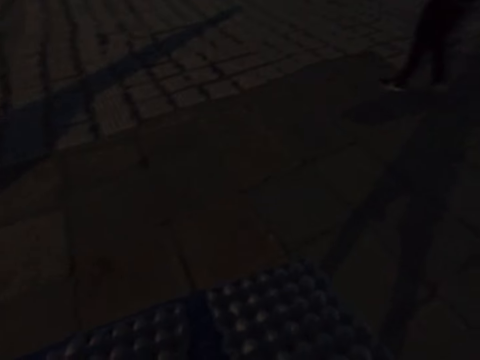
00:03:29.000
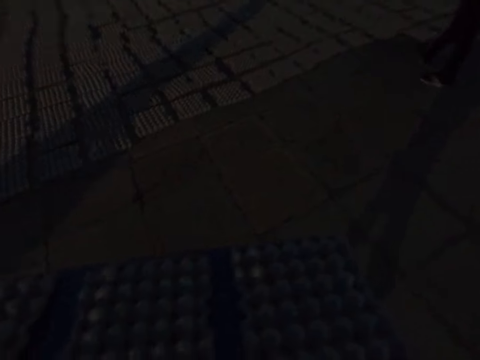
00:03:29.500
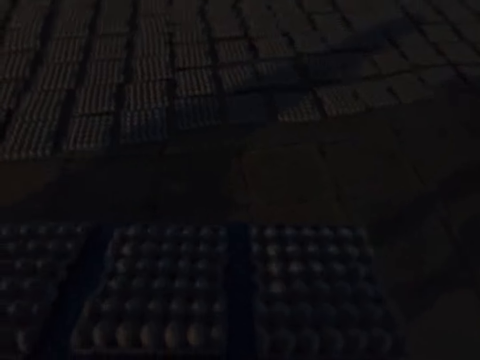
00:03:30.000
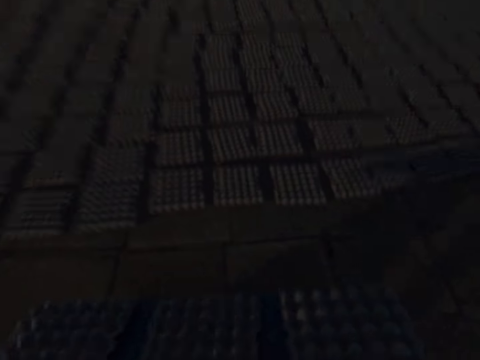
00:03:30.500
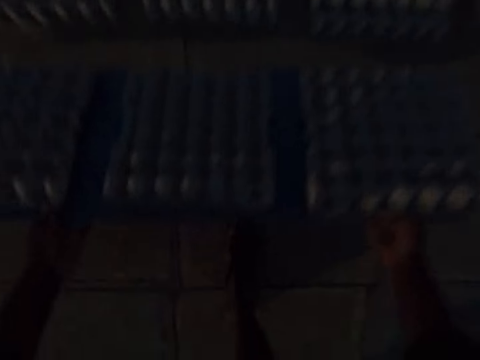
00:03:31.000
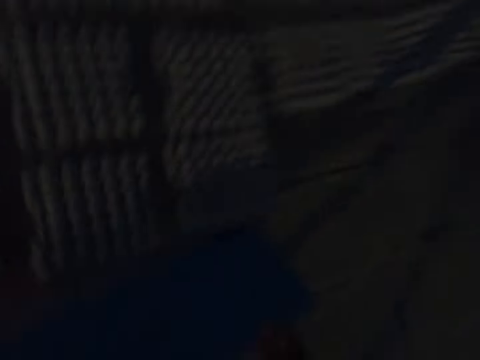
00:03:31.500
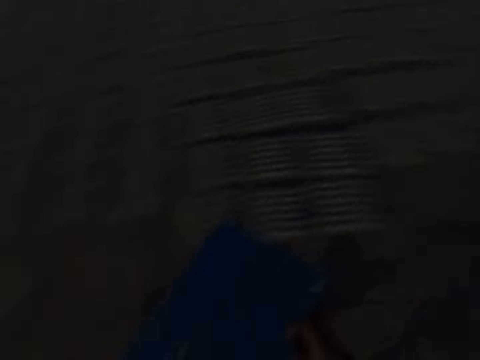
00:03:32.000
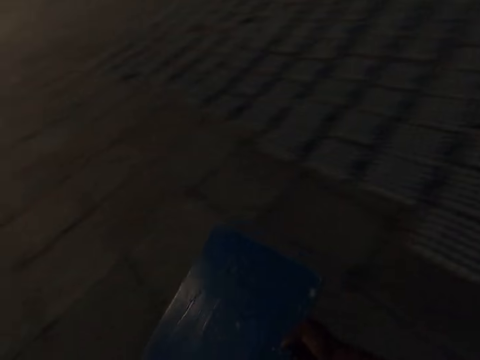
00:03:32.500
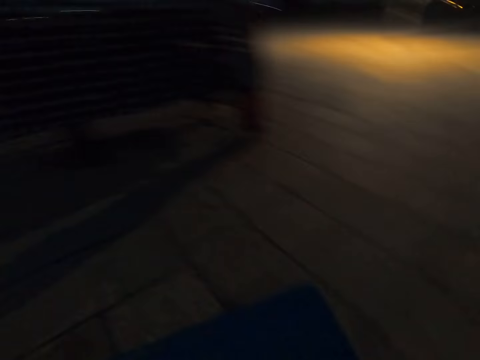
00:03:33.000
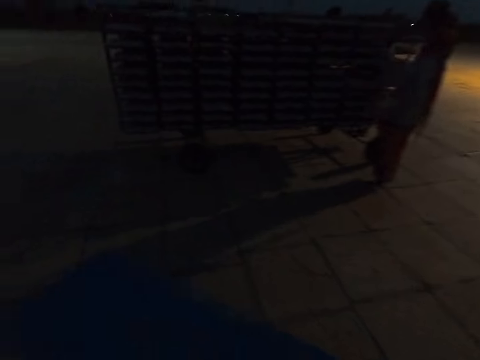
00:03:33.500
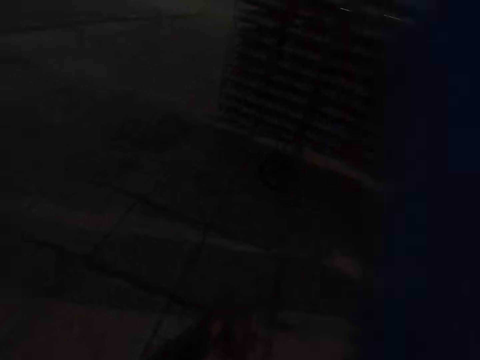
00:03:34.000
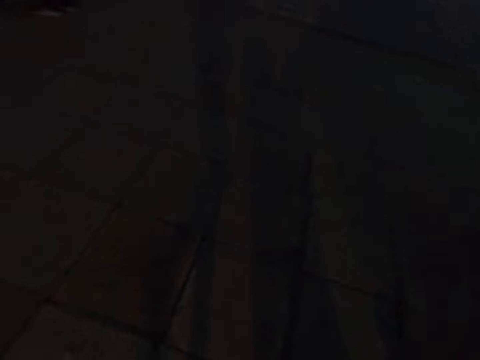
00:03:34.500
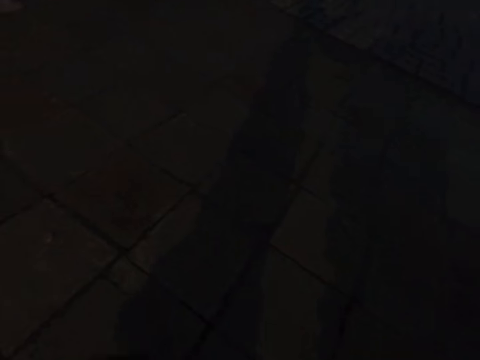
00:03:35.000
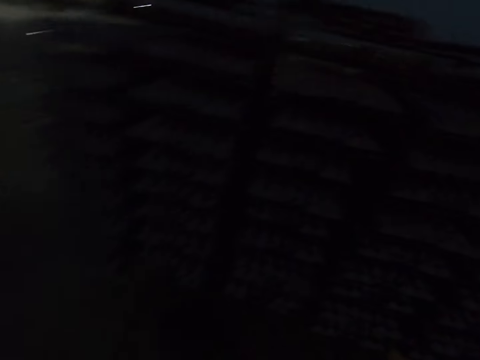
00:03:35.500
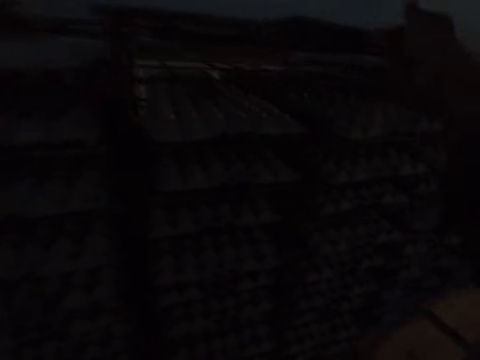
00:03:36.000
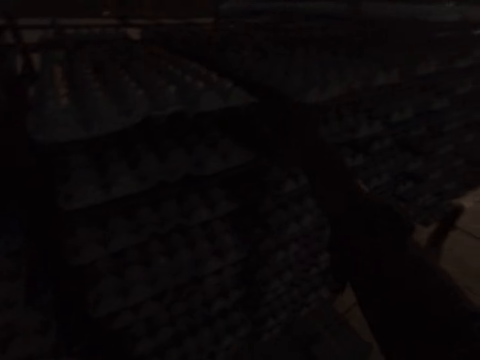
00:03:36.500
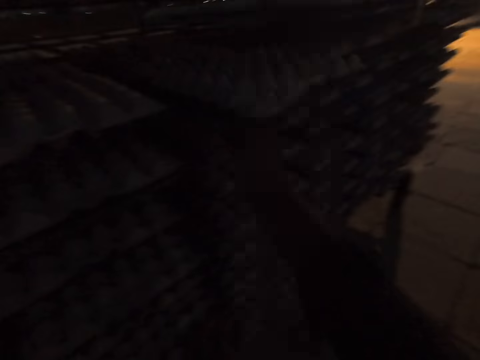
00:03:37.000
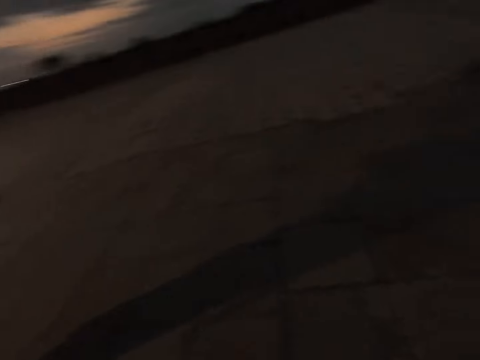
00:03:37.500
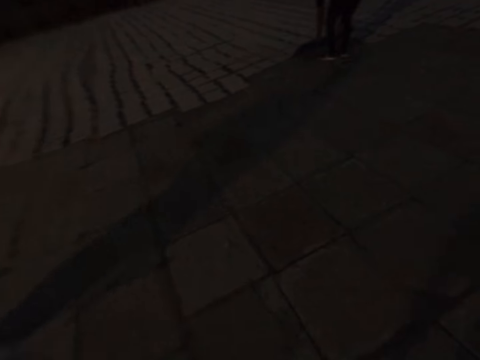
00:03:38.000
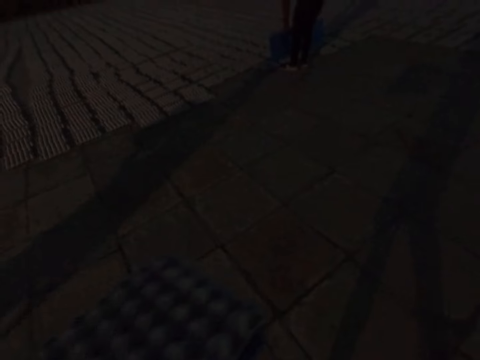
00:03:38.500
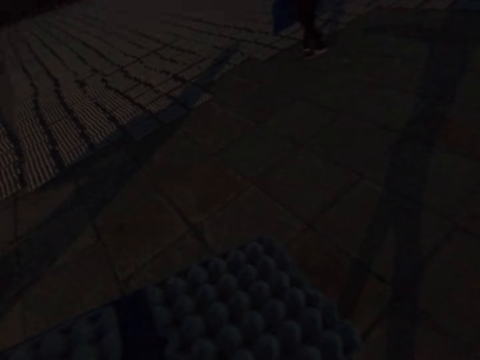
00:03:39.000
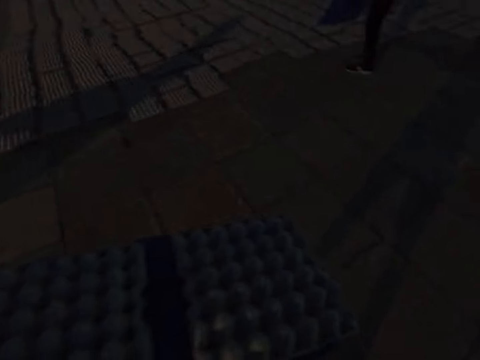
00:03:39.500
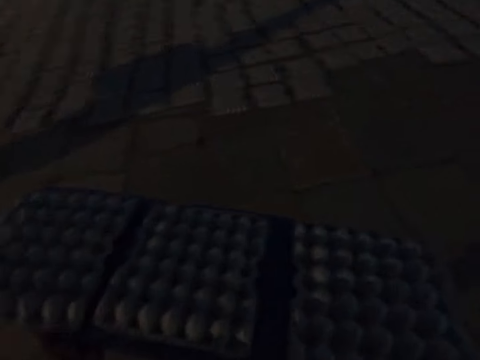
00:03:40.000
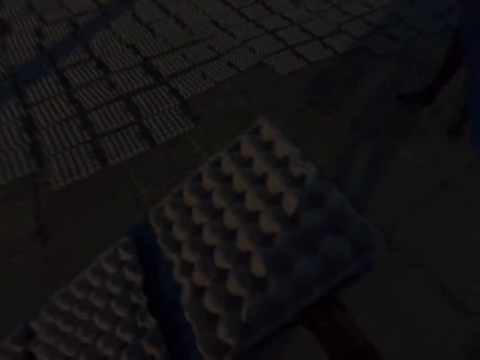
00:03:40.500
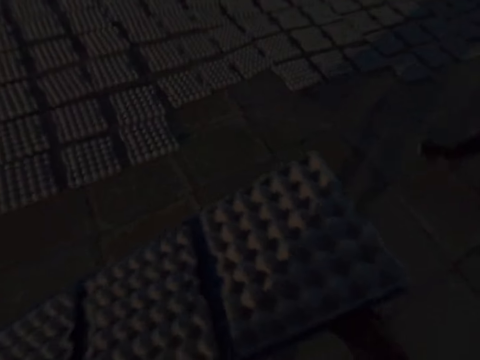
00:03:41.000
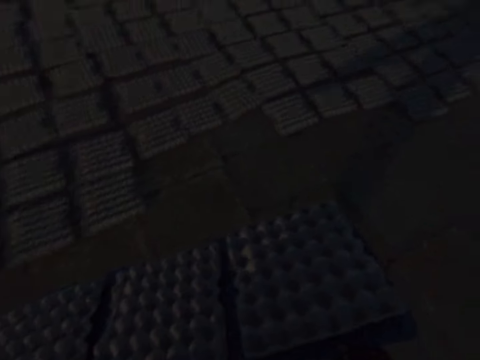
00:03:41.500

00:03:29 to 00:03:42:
The camera wearer drops the egg trays on the ground with the tray in his hands. He carries the tray with his hands. A woman carries a tray with egg trays from the rack with her hands. The camera wearer passes the tray to his right hand. He returns the plastic tray to the trolley. He drops the tray on the rack with his right hand. He drags a tray with egg trays from the rack with his right hand. The woman carries the tray with egg trays with her hands. The camera wearer takes the plastic tray. A man drops the egg trays on the ground with the tray in his hands. The camera wearer carries the tray with egg trays in his hands.

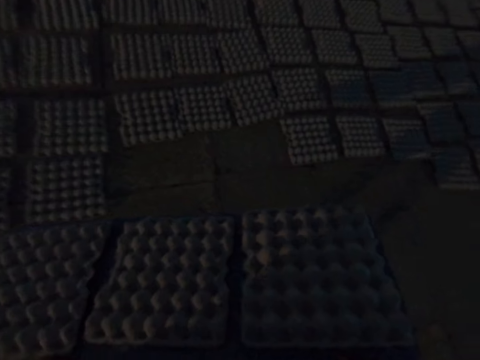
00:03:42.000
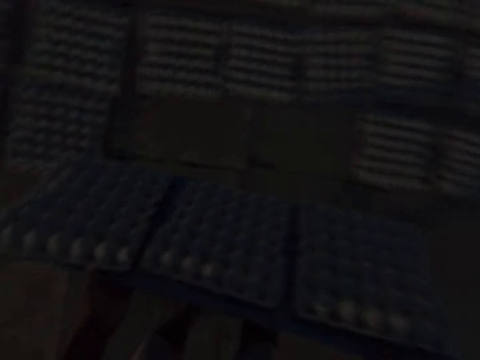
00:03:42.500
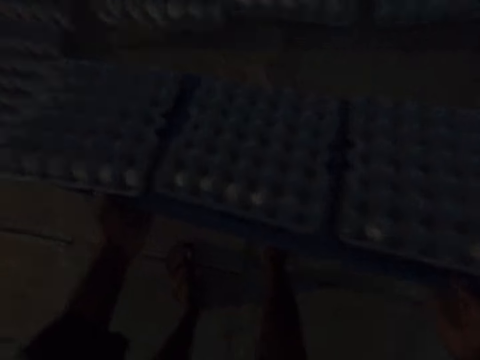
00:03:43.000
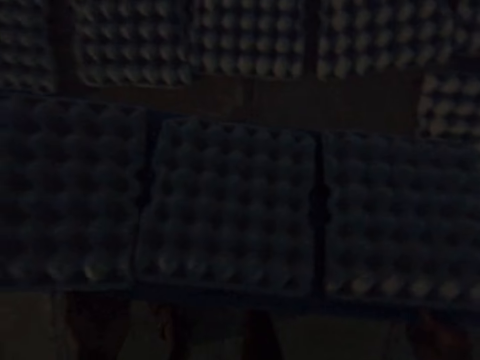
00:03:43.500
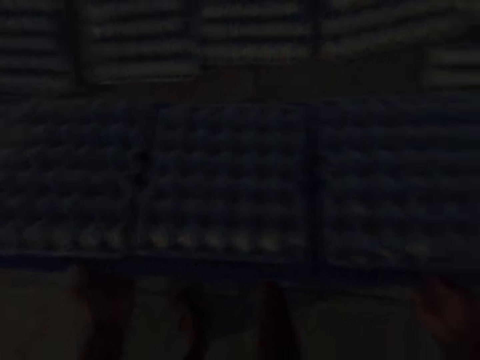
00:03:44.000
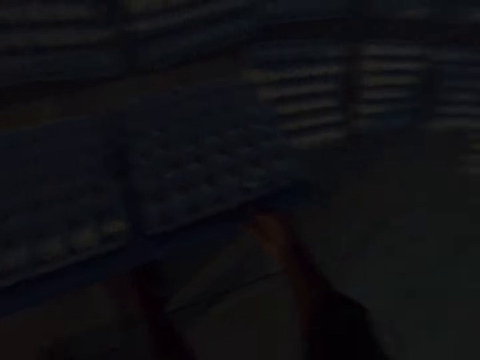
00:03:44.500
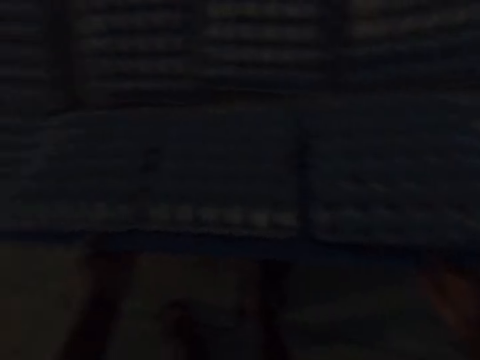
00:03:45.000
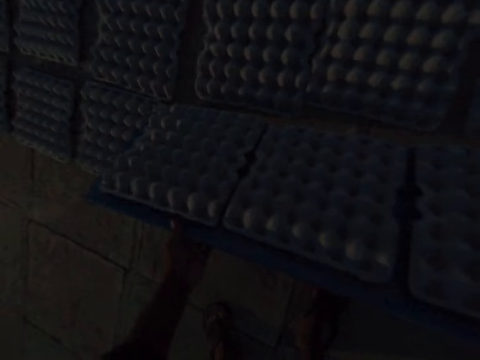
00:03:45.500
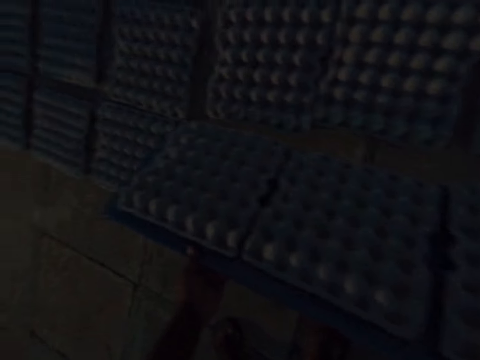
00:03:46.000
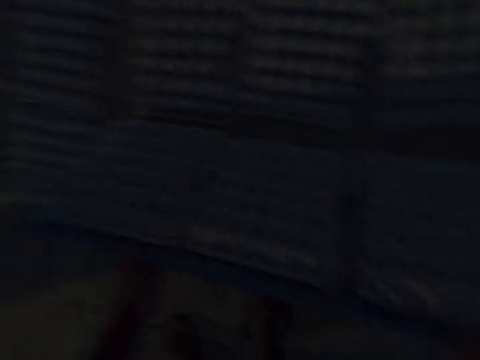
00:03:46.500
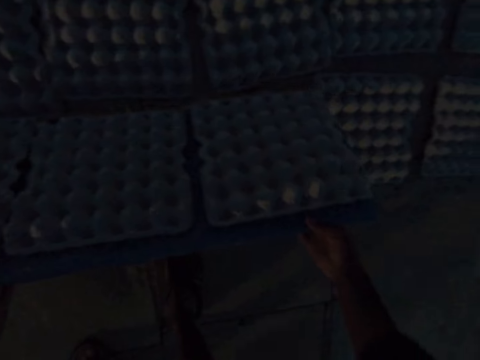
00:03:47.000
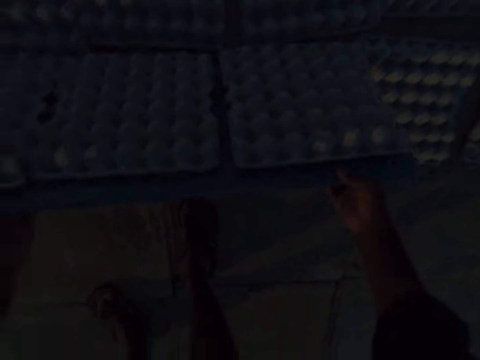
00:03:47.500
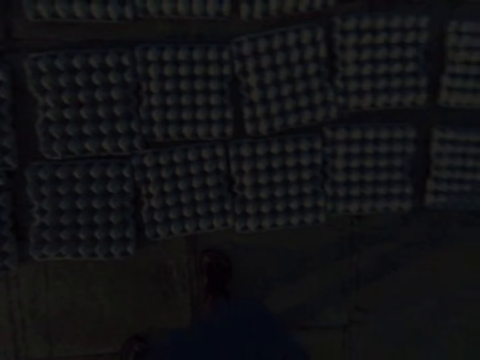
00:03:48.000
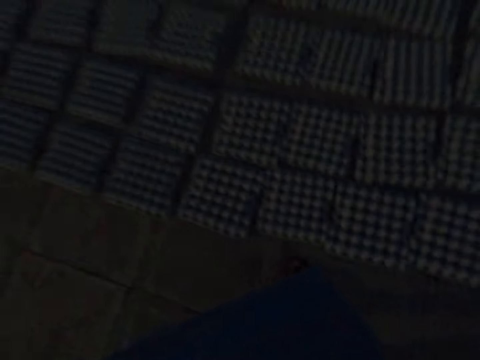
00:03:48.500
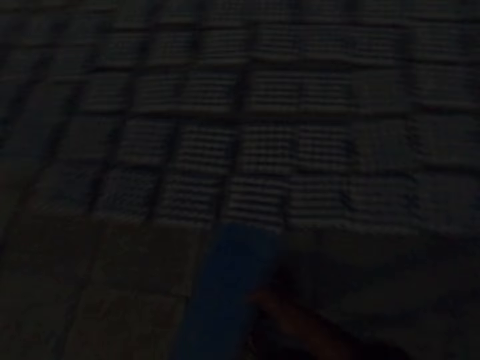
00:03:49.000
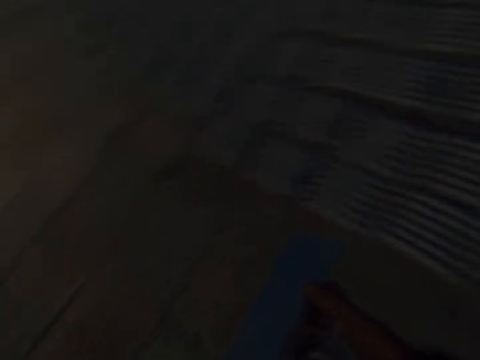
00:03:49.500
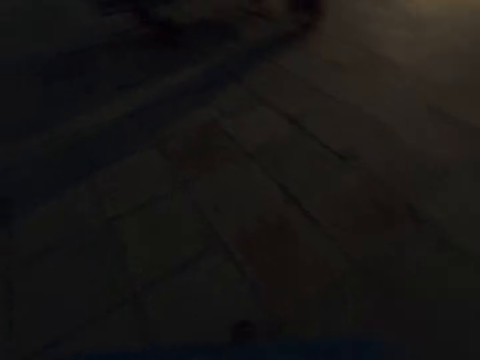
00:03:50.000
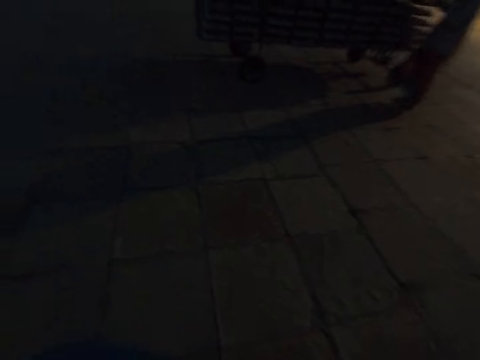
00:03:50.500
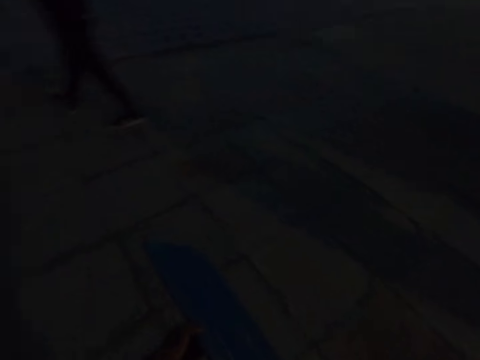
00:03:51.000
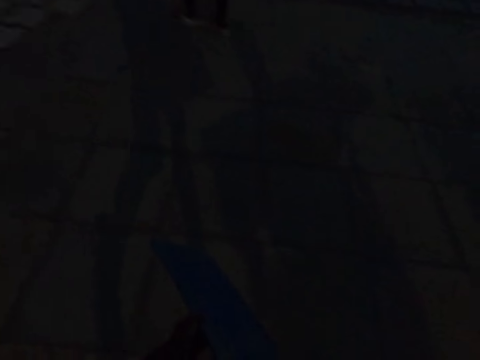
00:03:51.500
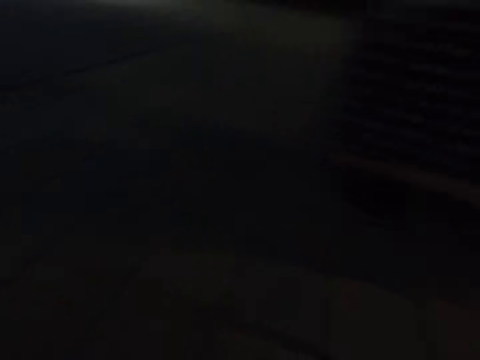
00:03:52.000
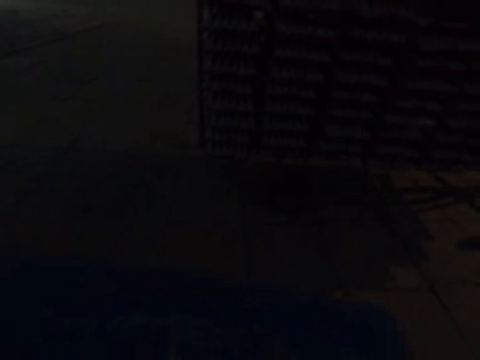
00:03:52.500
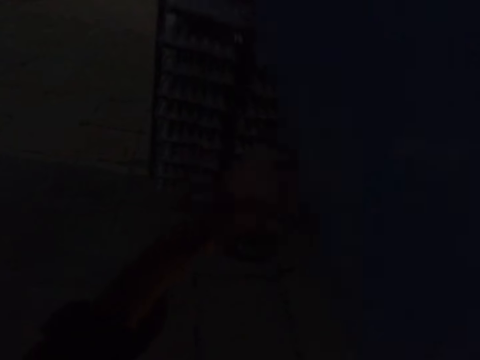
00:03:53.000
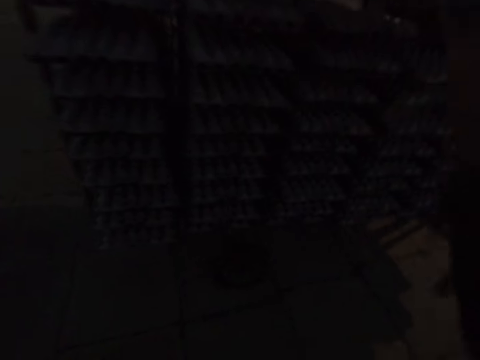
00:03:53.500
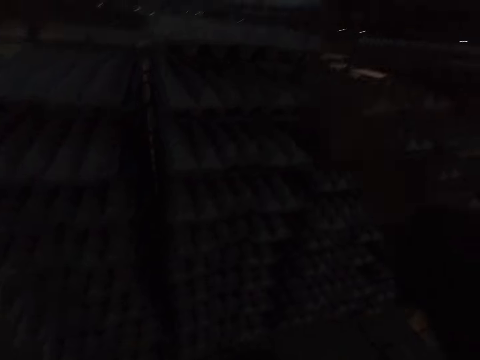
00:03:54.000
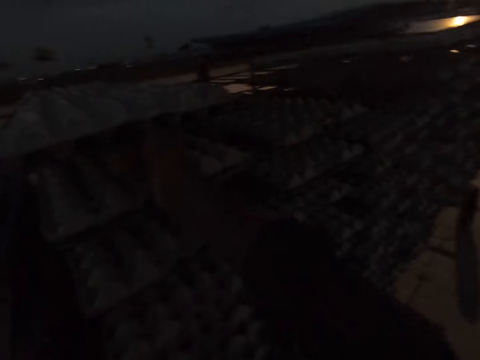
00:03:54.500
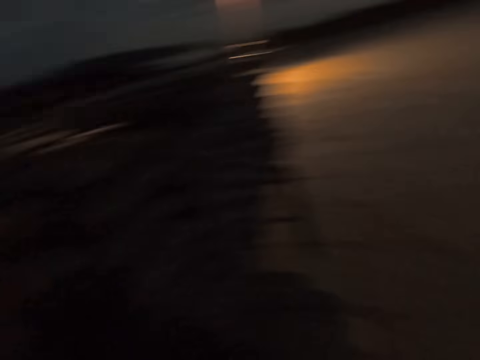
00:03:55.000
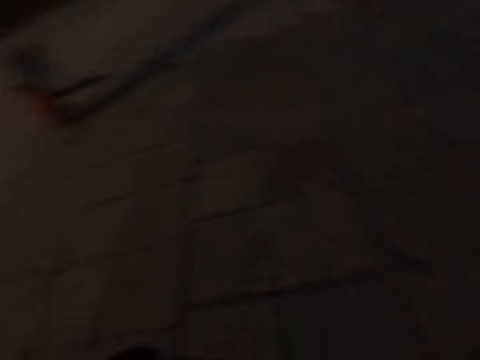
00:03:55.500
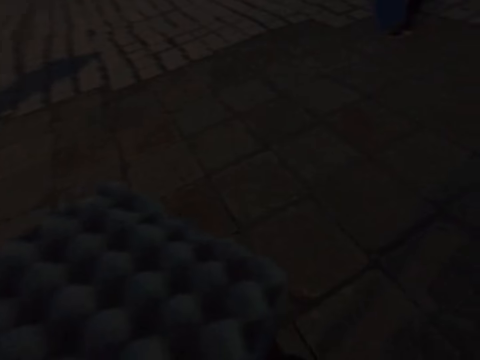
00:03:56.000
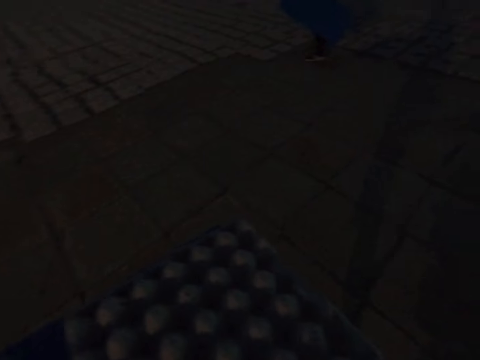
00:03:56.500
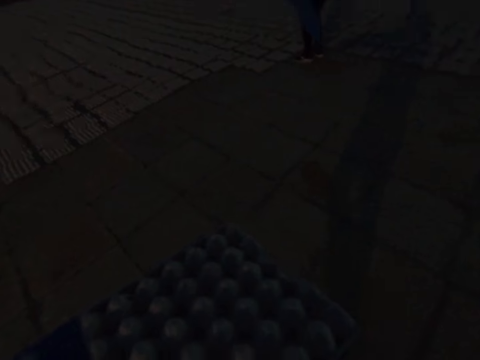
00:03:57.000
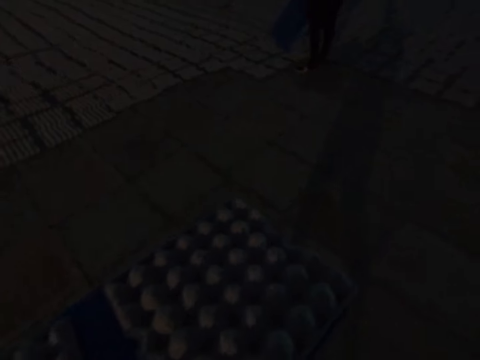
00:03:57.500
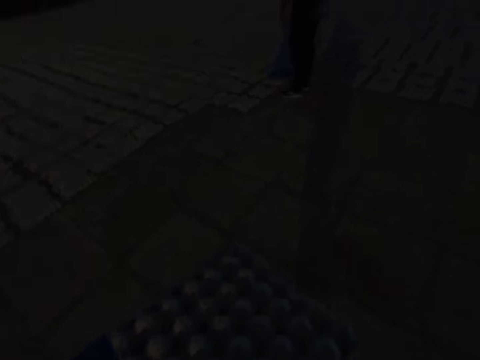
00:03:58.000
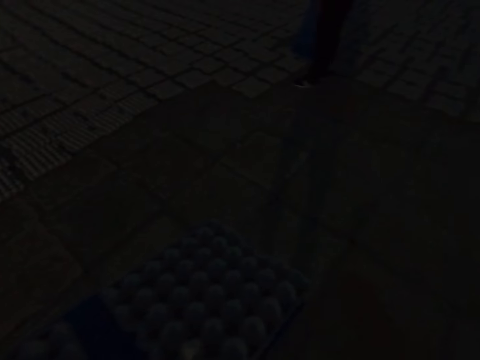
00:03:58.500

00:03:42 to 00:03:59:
The camera wearer shakes the tray with egg trays with his hands. He drops the egg trays. He drops the egg trays on the ground with the tray in his hands. He carries the tray with his hands. A woman touches a tray with egg trays in the rack with her hands. The camera wearer passes the tray to his right hand. He returns the plastic tray to the trolley. He throws the tray on the rack with his right hand. He touches a tray with egg trays in the rack with his right hand. He takes the plastic tray. The woman holds the tray with egg trays in her hands. A man holds a tray in his hands. The camera wearer carries a tray with egg trays with his hands.
